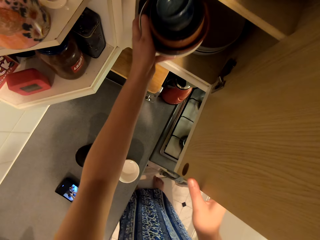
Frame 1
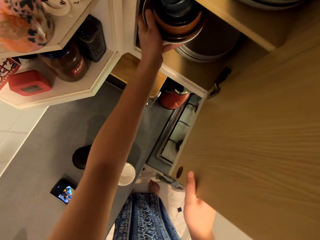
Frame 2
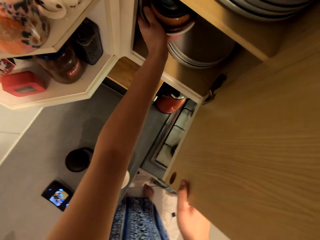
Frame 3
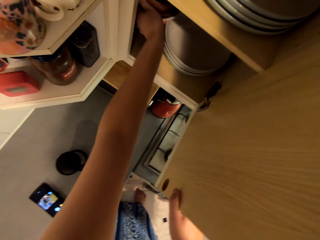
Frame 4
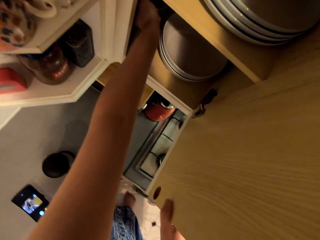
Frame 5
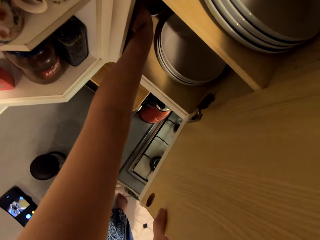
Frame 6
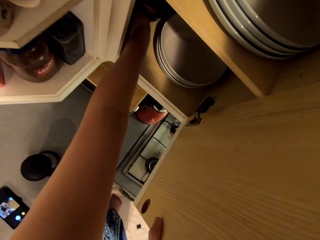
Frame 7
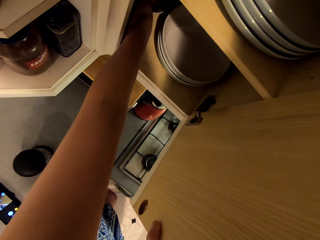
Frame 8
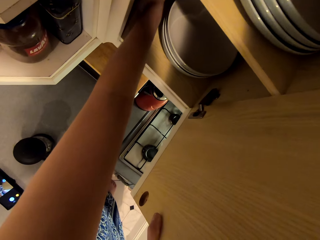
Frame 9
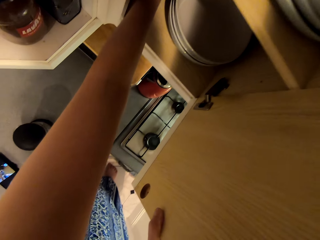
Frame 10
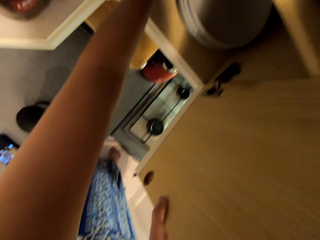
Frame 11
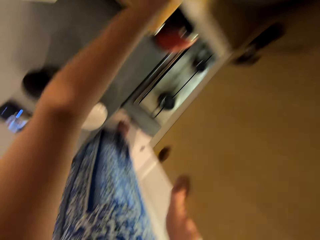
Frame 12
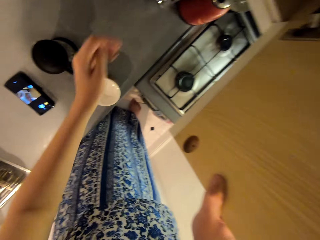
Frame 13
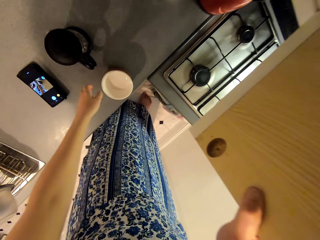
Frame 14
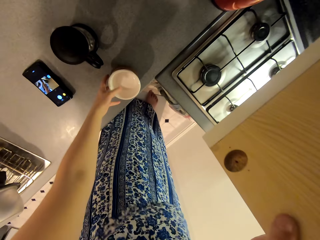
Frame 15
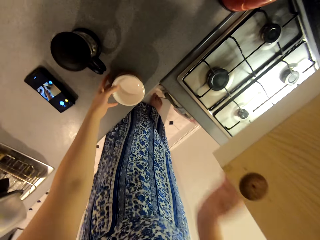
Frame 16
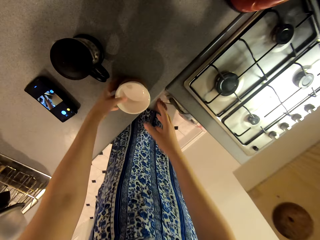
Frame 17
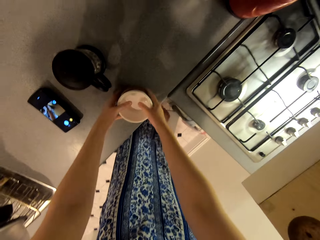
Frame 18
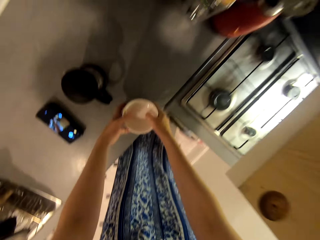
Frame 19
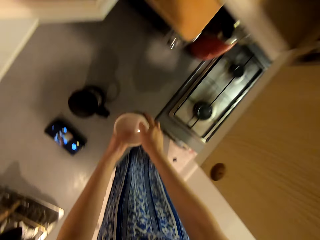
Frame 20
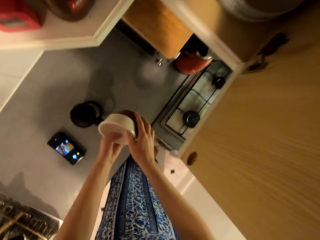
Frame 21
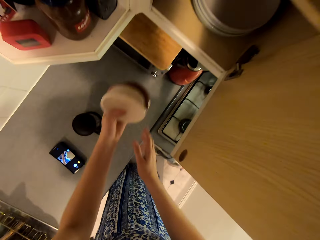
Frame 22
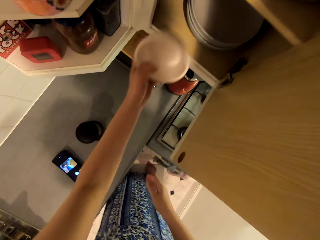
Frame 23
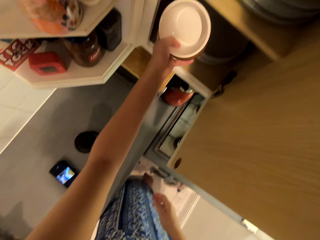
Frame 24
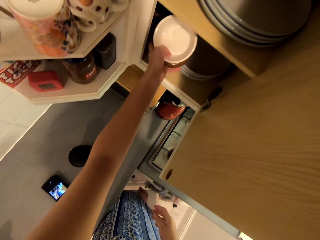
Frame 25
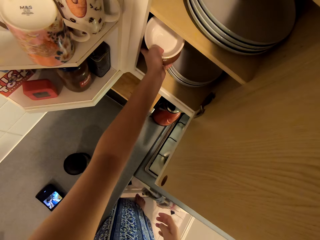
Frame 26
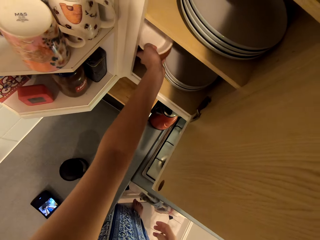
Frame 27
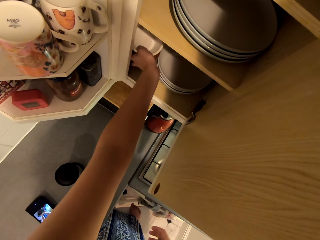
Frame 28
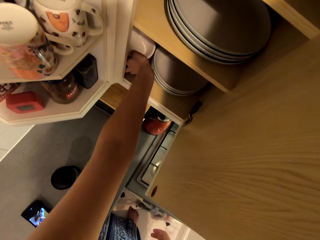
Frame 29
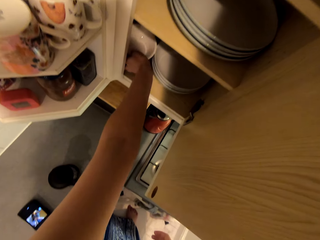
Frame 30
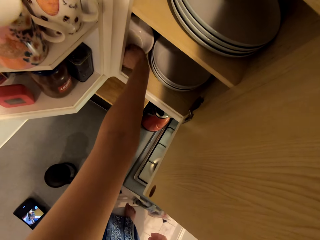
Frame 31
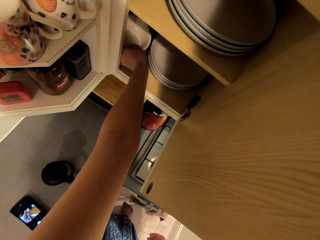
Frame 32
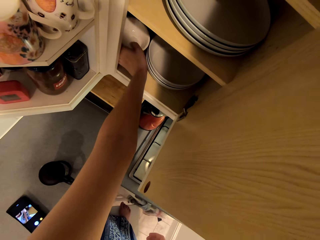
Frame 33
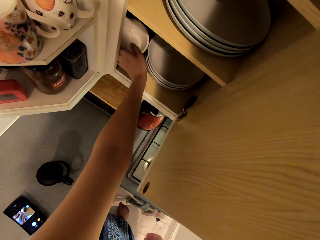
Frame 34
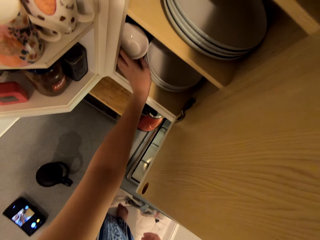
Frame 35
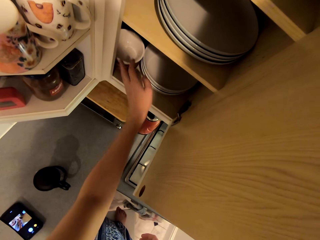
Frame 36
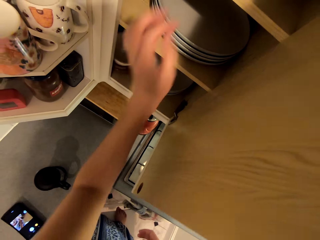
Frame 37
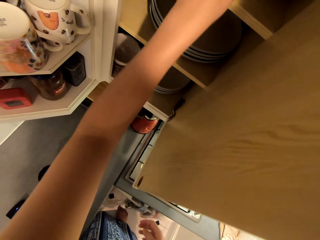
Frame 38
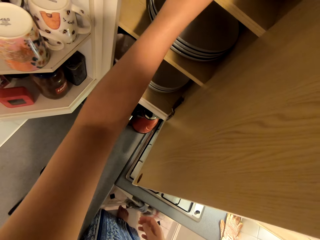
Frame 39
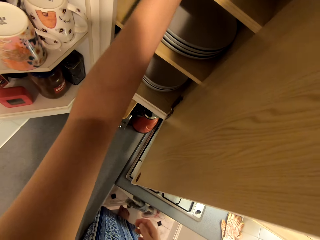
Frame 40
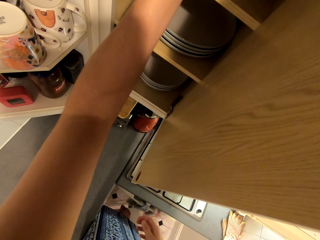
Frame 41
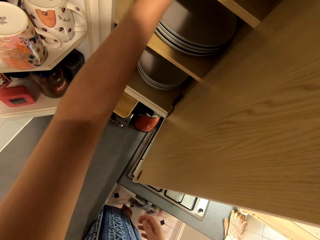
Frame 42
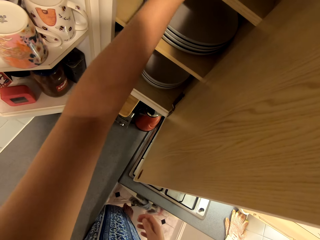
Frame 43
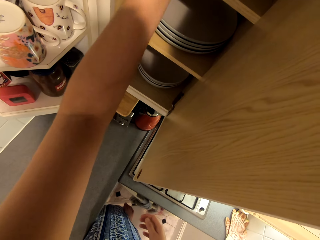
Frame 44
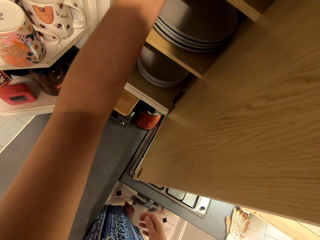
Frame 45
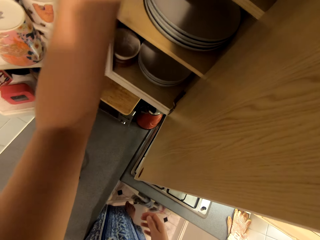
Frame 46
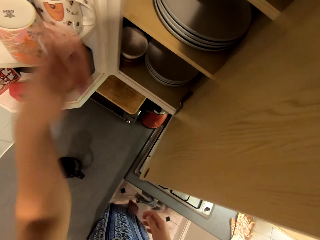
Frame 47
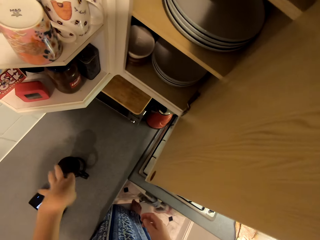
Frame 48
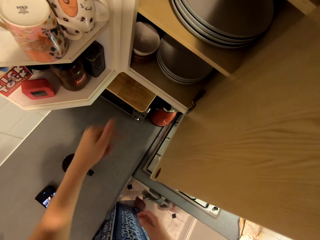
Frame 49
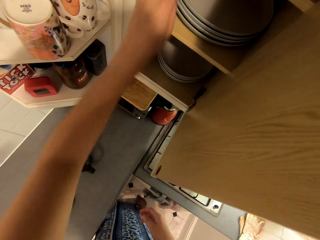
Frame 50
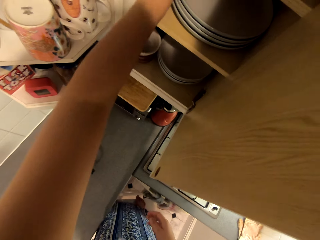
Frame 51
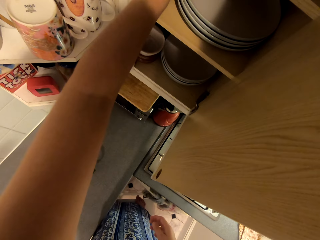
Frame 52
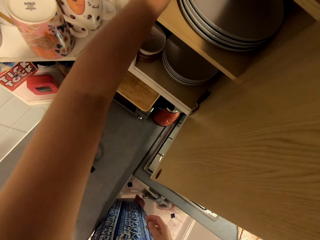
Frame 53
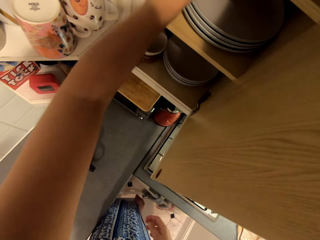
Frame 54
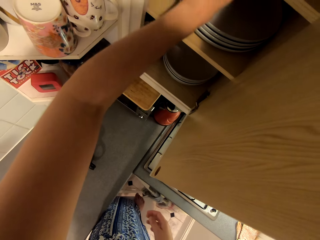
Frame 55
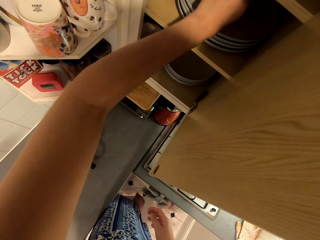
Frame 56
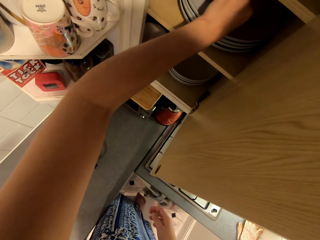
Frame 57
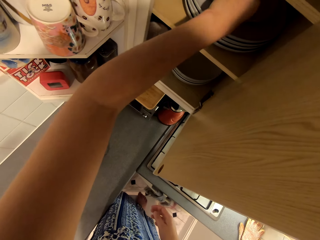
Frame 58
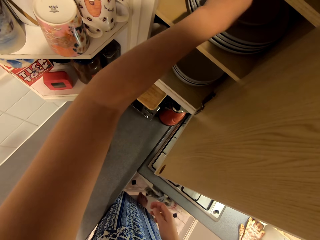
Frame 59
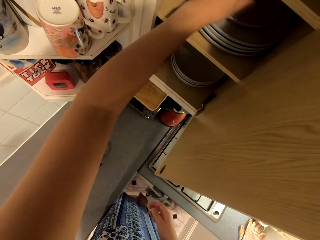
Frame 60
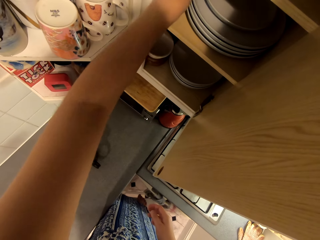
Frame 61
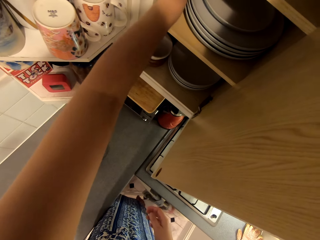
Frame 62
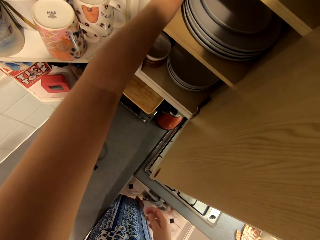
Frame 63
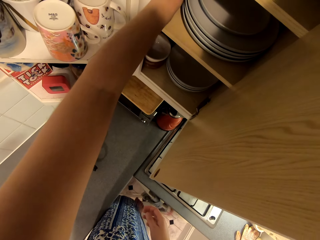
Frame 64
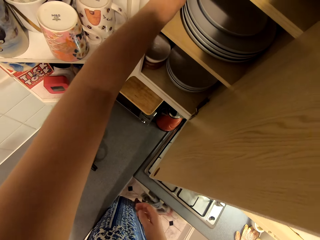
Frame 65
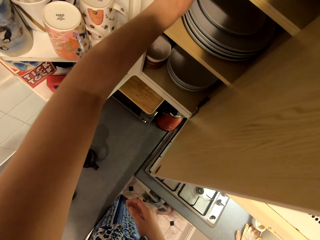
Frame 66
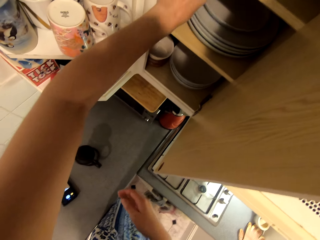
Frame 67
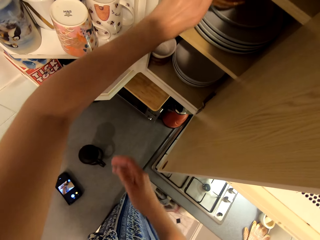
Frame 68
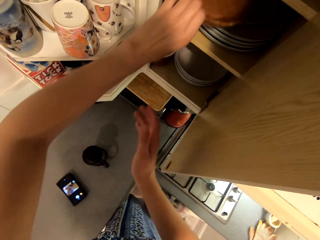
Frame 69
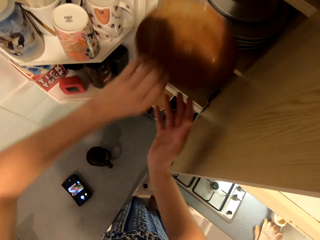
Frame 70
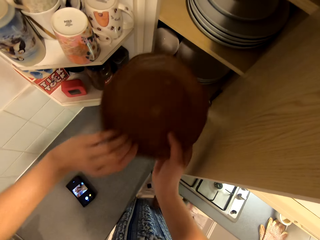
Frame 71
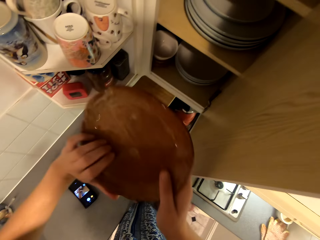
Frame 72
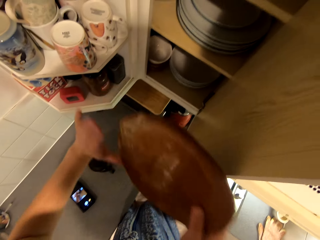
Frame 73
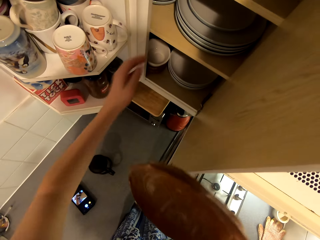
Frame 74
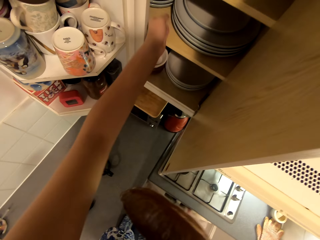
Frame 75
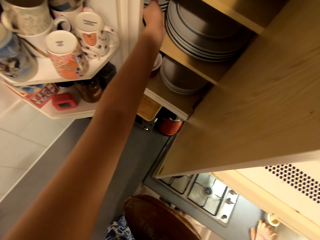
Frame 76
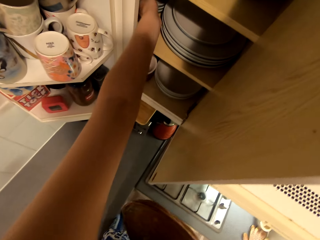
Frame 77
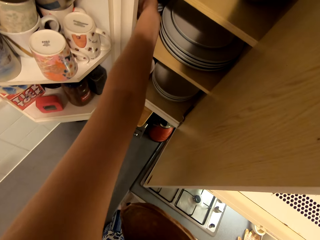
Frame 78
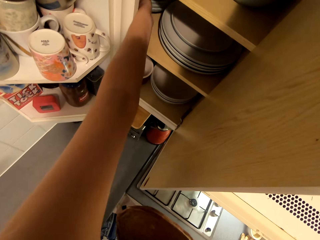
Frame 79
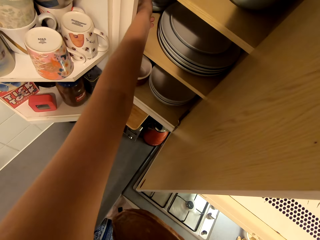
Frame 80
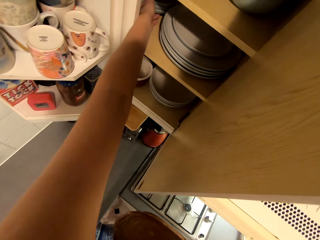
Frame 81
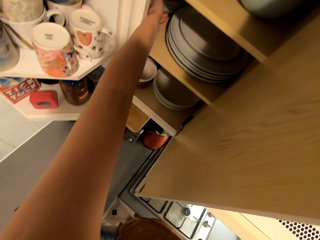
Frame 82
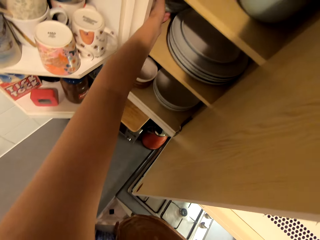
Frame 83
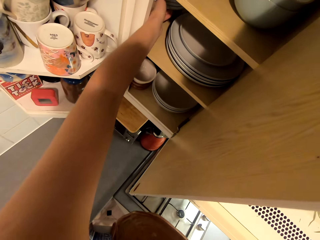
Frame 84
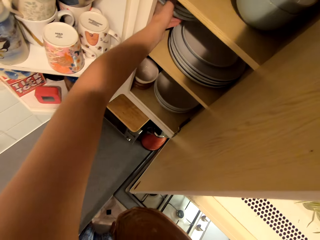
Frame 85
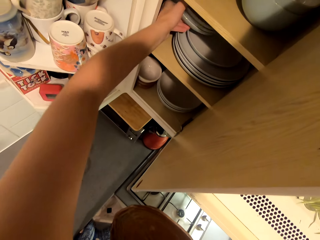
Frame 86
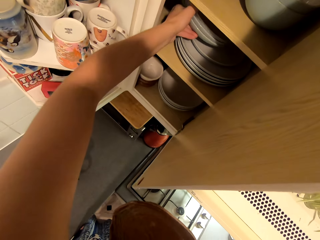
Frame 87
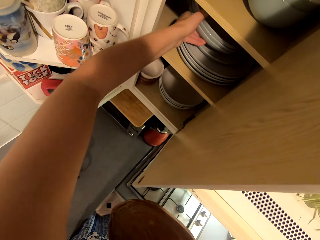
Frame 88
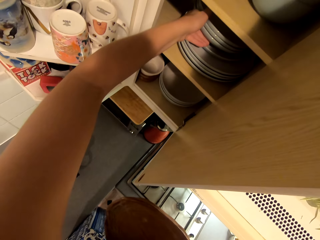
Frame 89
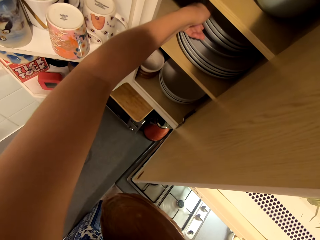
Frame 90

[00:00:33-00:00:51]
The camera wearer puts the serving bowls or plates in the cupboard. They pick up the pot and the serving bowl from the table, and put the pot and the bowl in the cupboard. They pick up the brown serving plate from the cupboard, and put the plates together in the cupboard.

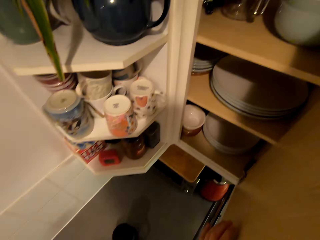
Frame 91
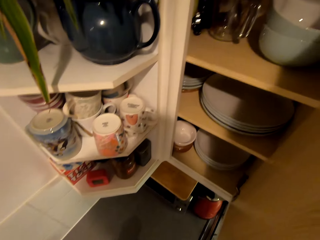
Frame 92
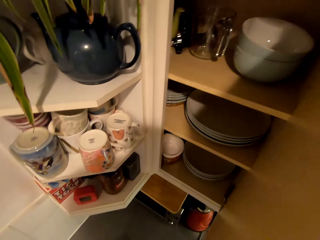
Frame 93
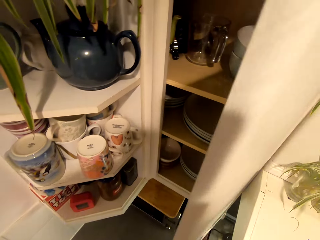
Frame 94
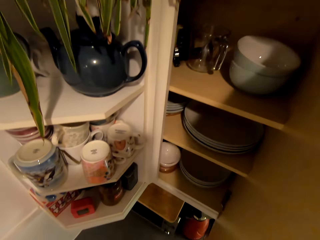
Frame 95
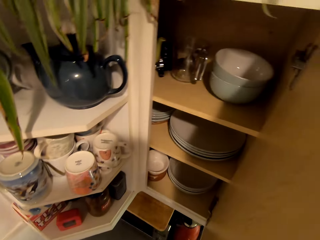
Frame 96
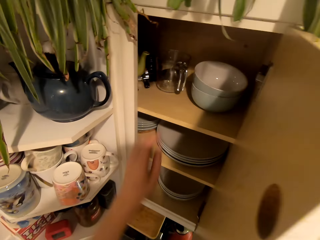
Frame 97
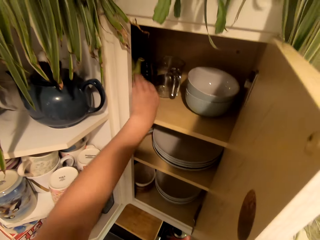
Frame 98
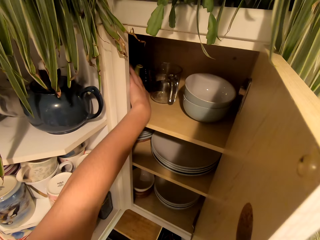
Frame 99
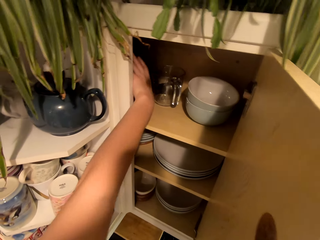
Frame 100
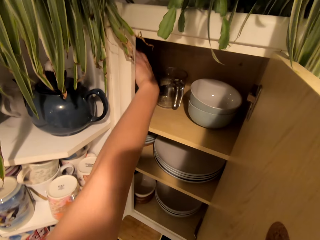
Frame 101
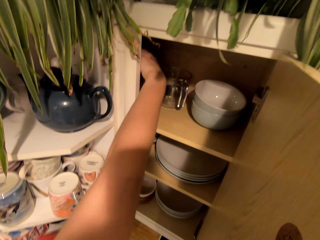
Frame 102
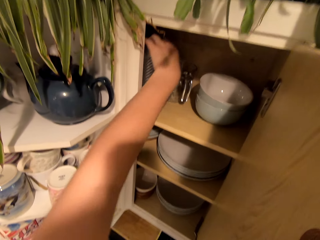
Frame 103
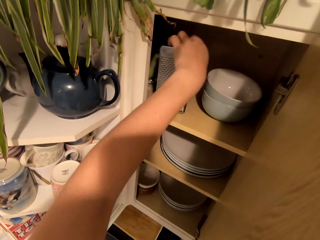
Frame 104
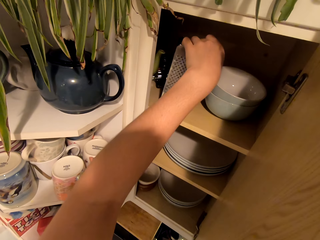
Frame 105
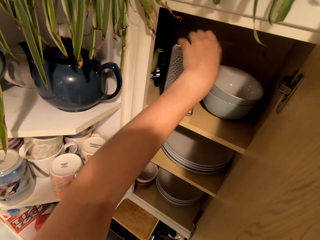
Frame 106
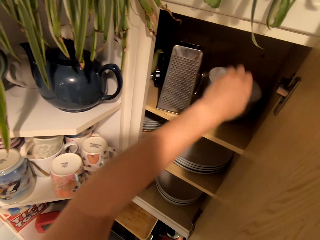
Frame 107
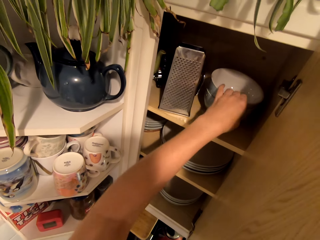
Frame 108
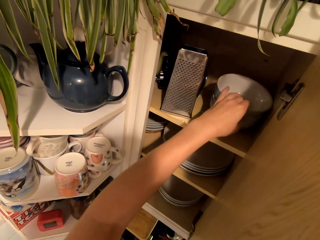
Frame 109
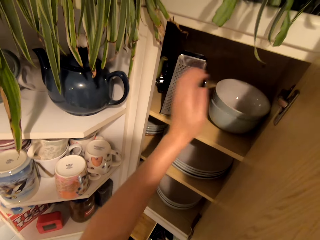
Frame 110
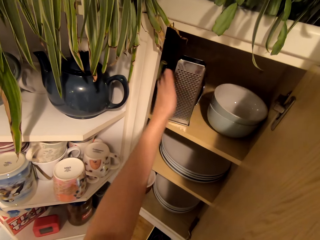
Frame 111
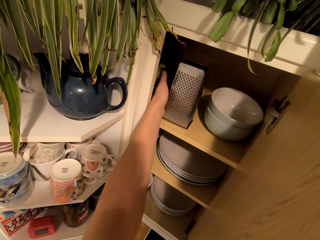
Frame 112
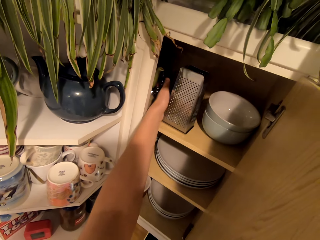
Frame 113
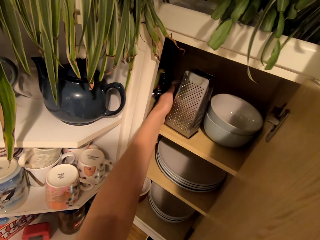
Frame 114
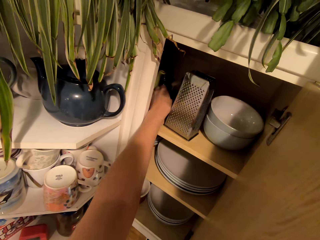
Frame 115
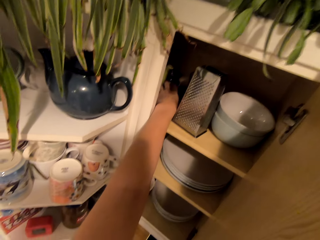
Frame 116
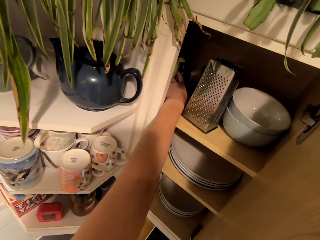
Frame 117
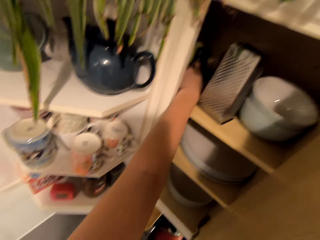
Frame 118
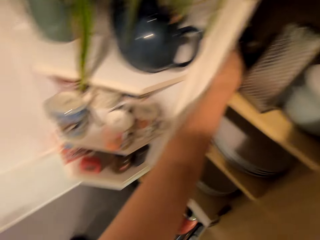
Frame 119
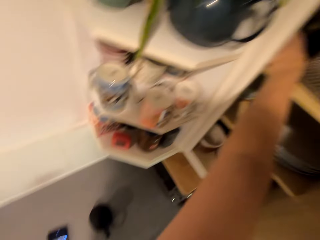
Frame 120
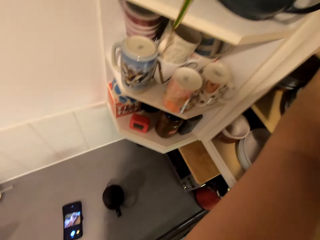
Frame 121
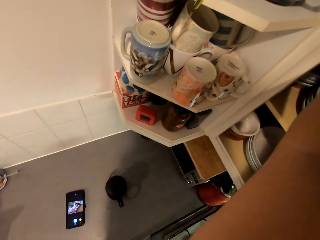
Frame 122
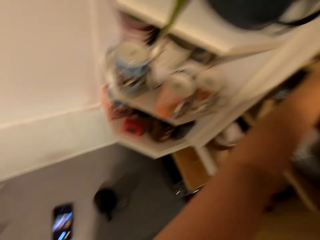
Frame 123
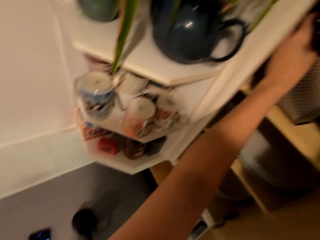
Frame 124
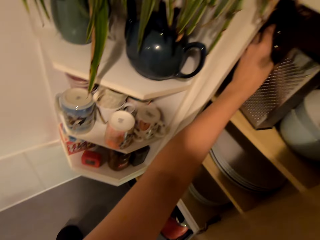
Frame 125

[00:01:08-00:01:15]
The camera wearer holds the cabinet door with his right hand. He moves the grater in the cabinet, moves the plates in the cabinet, and moves the grater in the cabinet.
